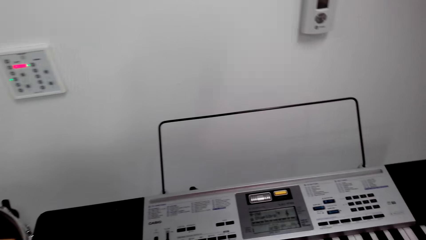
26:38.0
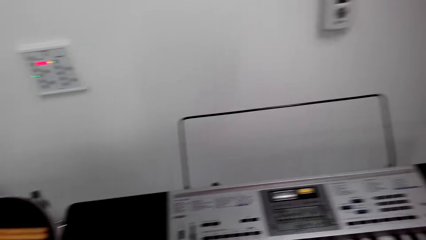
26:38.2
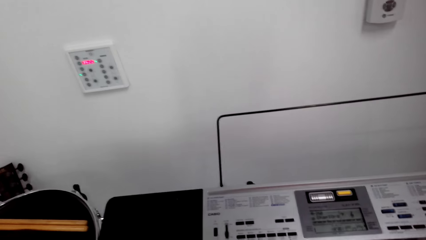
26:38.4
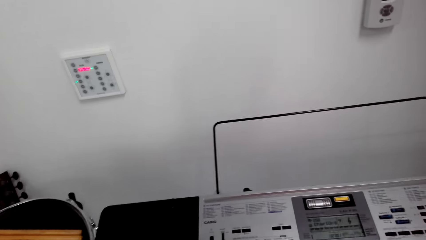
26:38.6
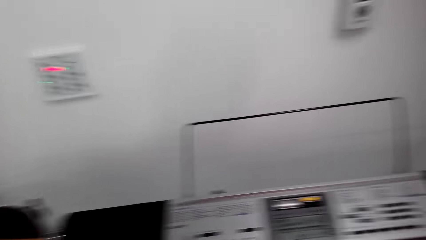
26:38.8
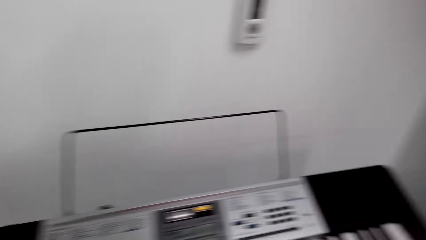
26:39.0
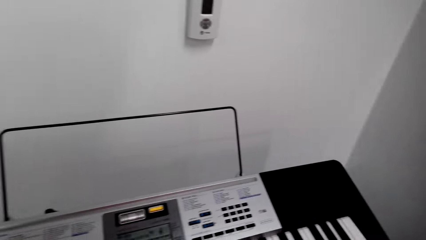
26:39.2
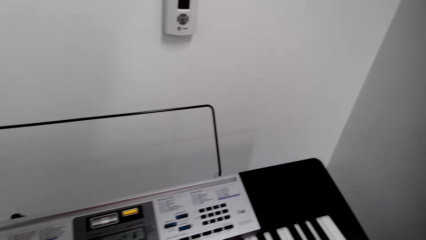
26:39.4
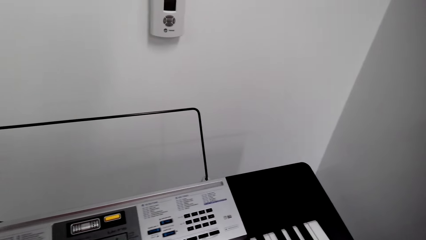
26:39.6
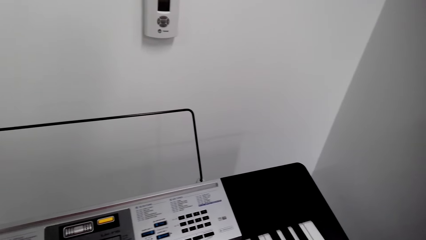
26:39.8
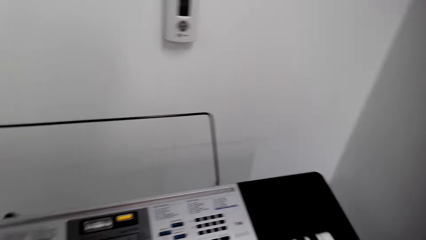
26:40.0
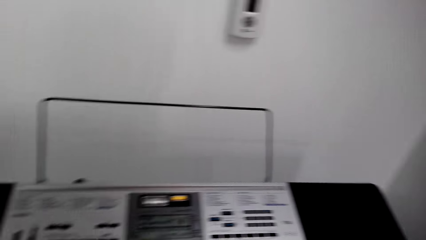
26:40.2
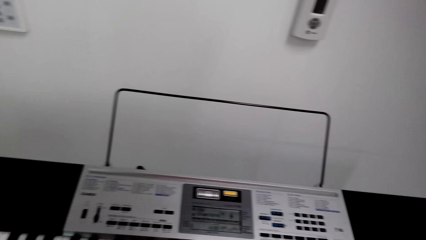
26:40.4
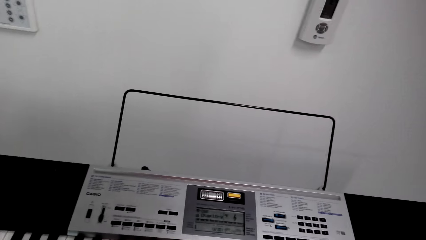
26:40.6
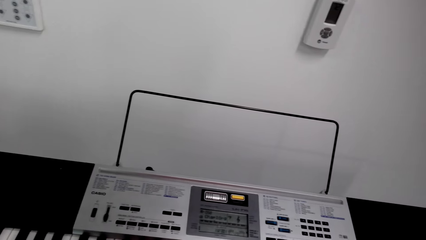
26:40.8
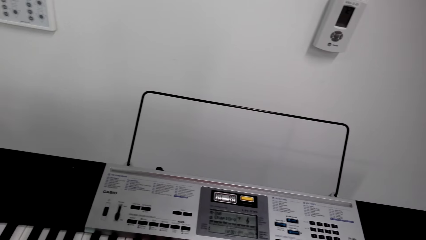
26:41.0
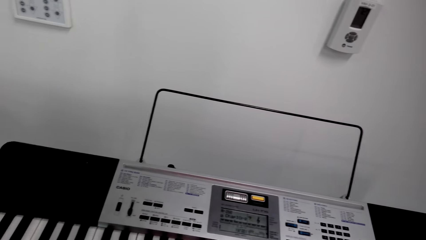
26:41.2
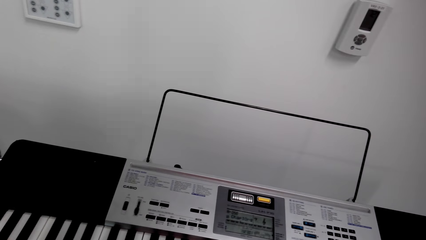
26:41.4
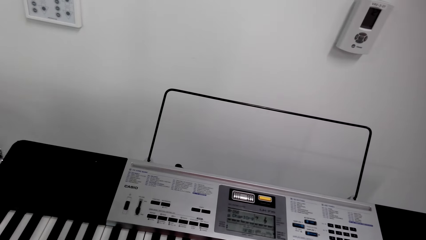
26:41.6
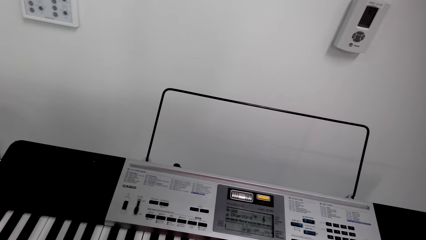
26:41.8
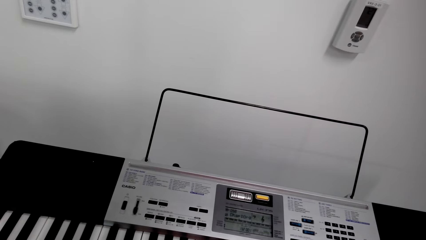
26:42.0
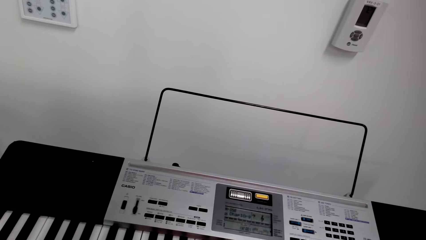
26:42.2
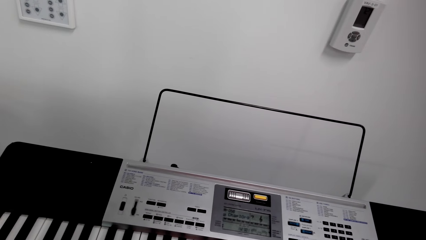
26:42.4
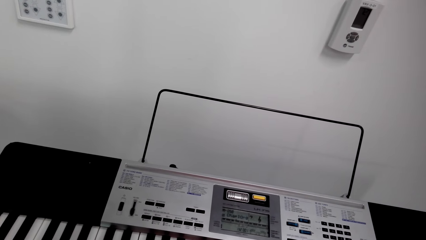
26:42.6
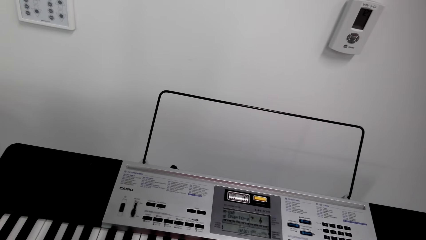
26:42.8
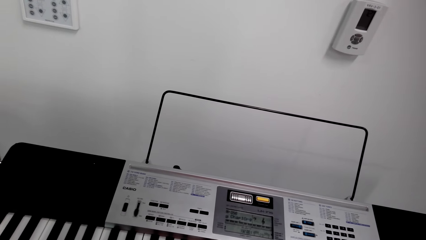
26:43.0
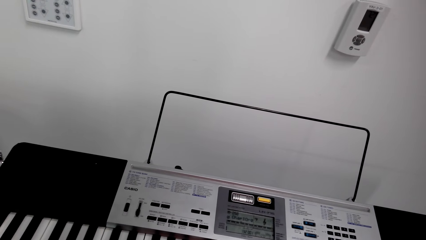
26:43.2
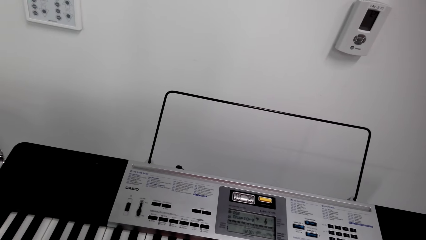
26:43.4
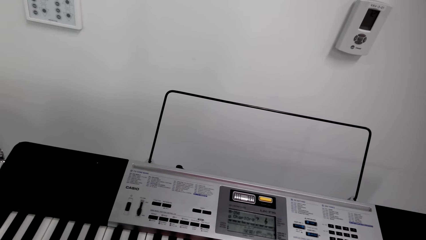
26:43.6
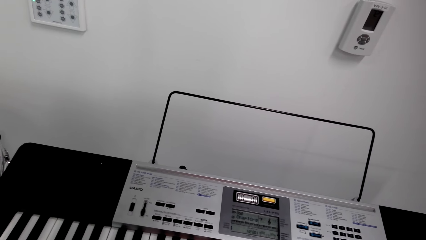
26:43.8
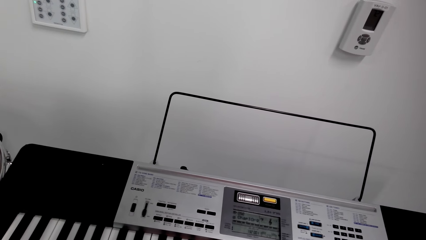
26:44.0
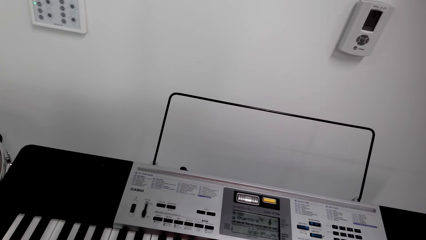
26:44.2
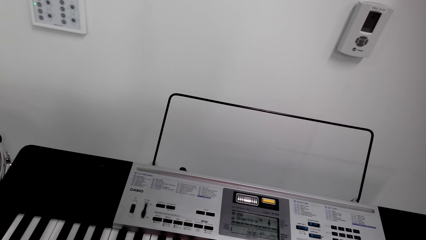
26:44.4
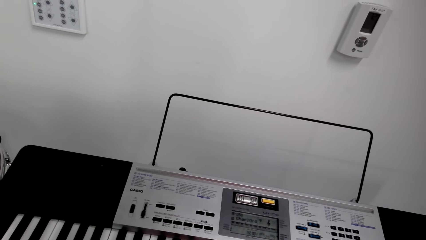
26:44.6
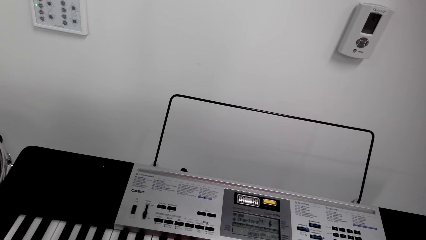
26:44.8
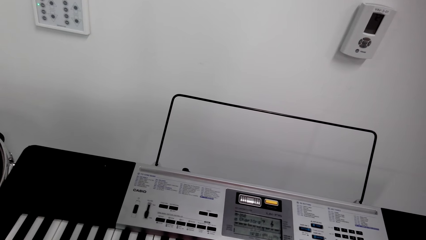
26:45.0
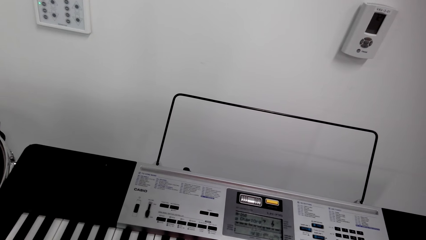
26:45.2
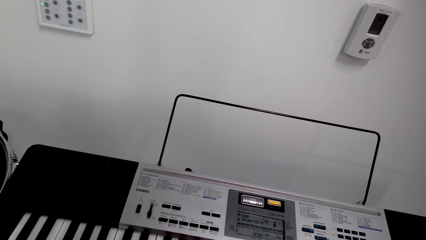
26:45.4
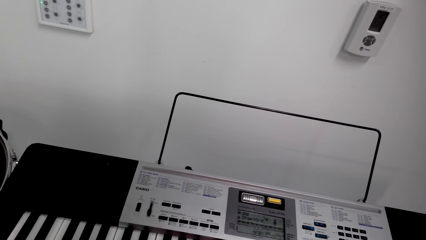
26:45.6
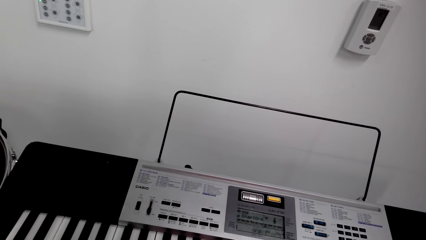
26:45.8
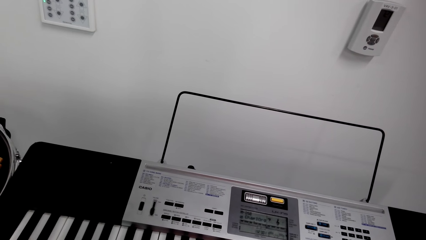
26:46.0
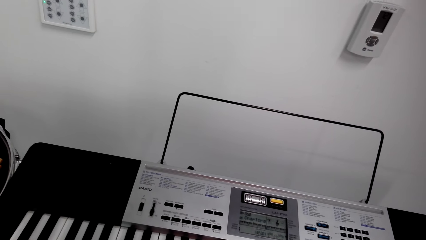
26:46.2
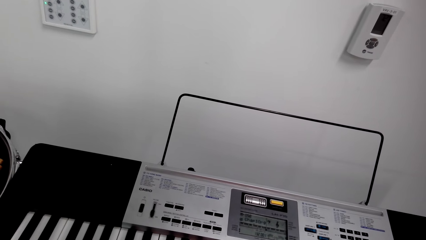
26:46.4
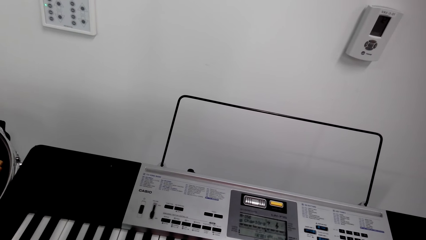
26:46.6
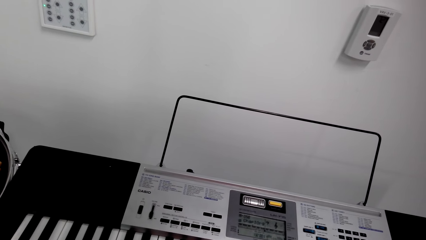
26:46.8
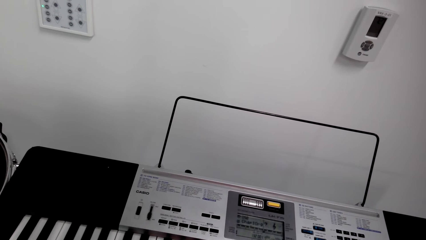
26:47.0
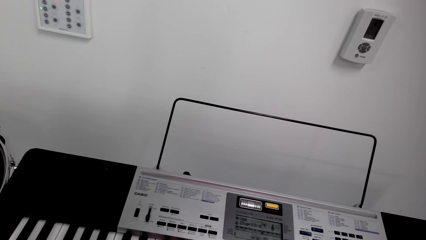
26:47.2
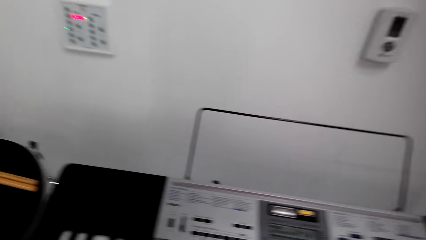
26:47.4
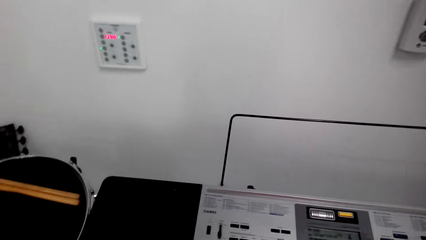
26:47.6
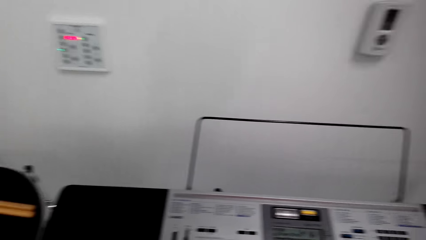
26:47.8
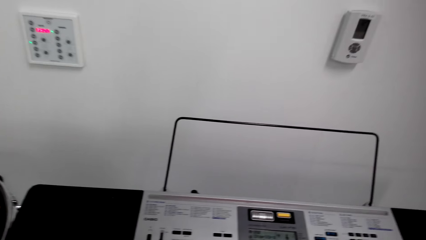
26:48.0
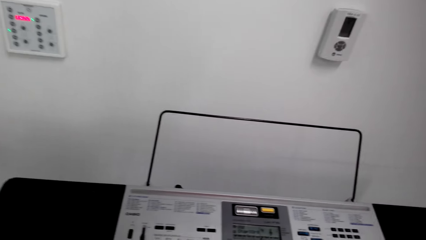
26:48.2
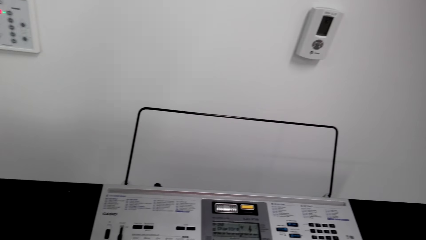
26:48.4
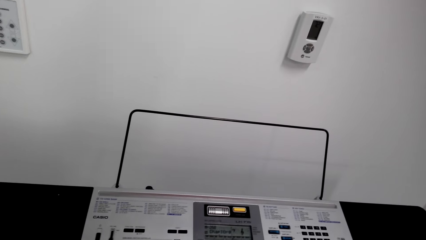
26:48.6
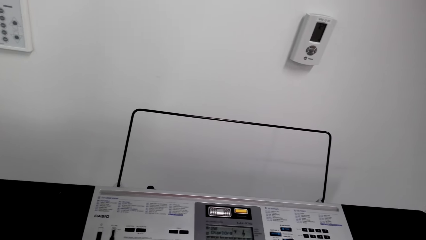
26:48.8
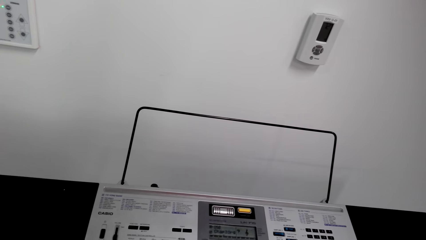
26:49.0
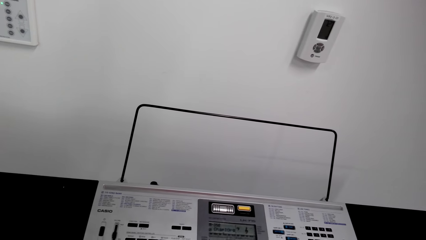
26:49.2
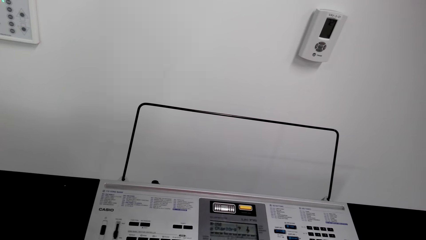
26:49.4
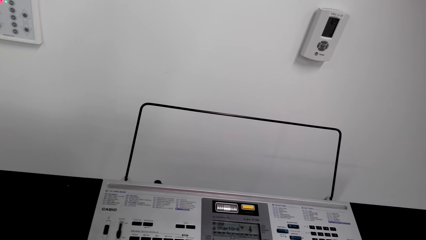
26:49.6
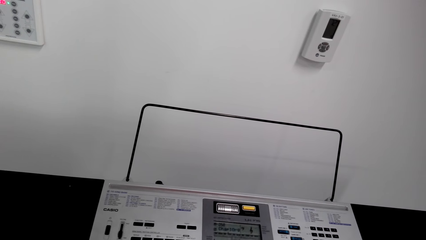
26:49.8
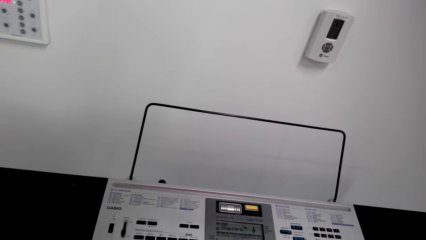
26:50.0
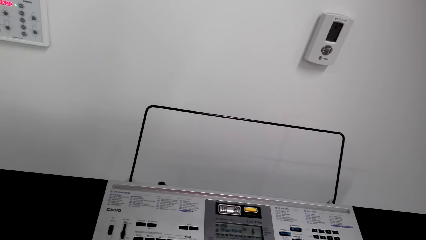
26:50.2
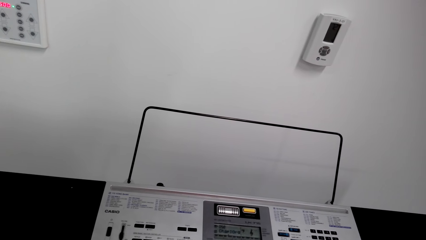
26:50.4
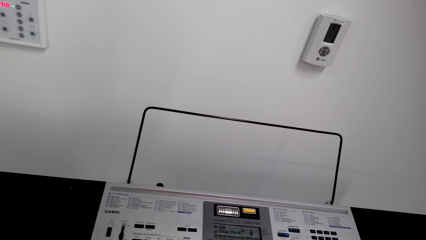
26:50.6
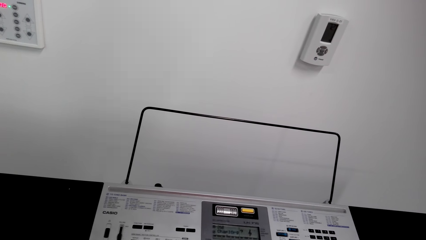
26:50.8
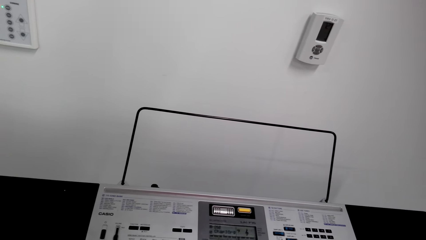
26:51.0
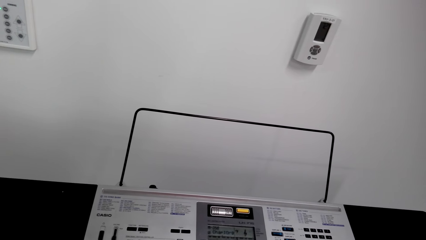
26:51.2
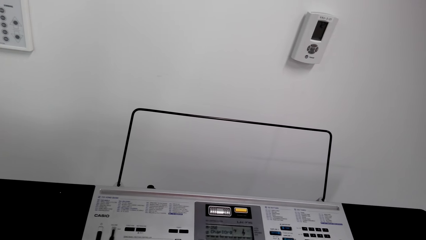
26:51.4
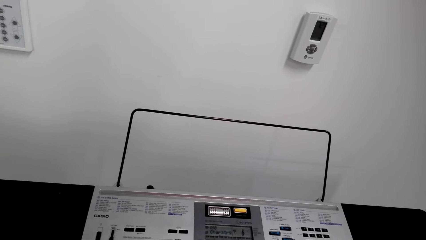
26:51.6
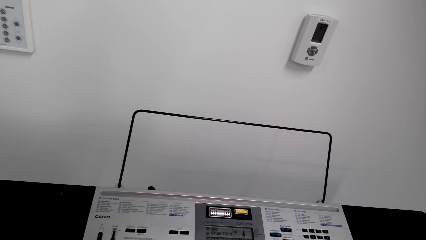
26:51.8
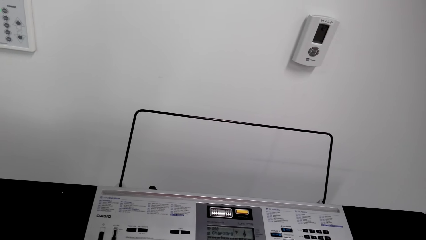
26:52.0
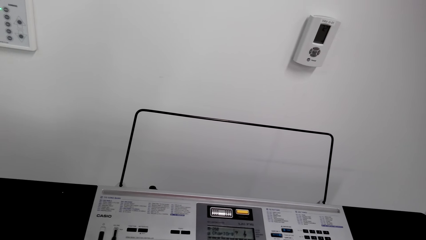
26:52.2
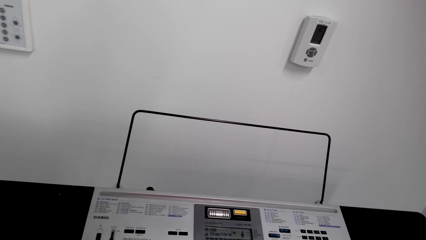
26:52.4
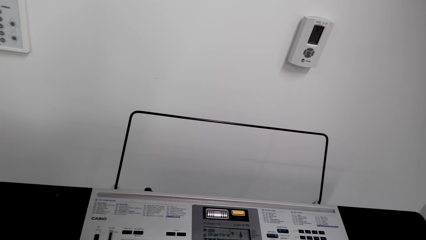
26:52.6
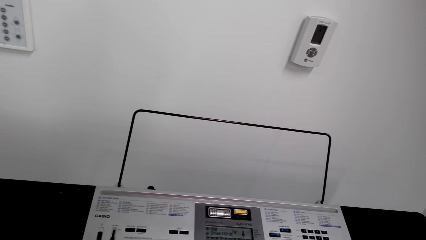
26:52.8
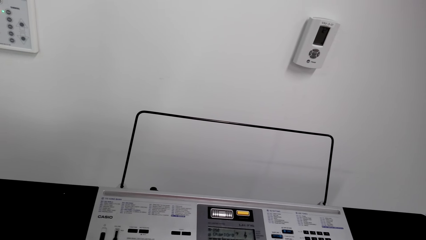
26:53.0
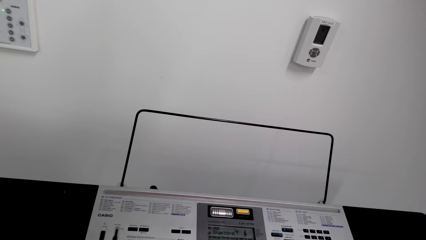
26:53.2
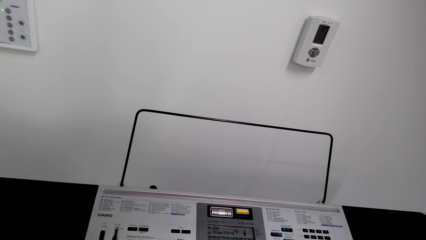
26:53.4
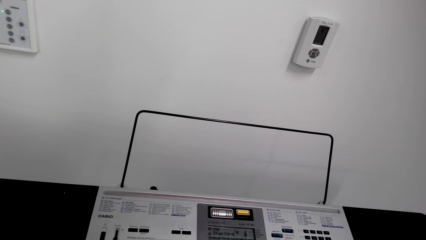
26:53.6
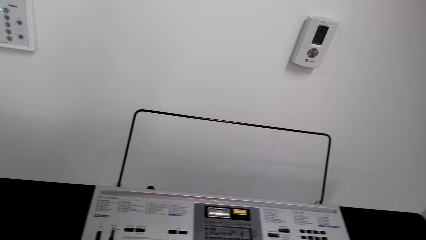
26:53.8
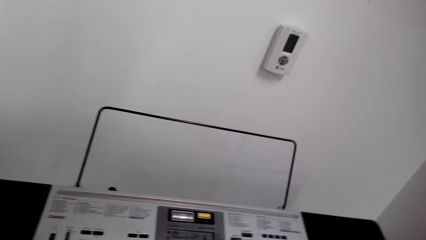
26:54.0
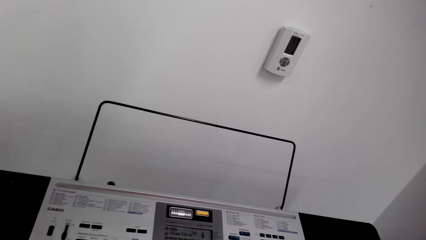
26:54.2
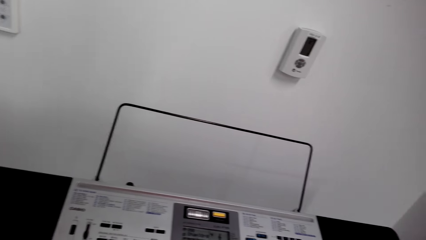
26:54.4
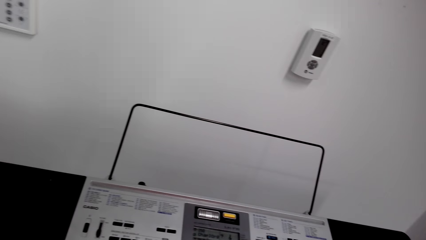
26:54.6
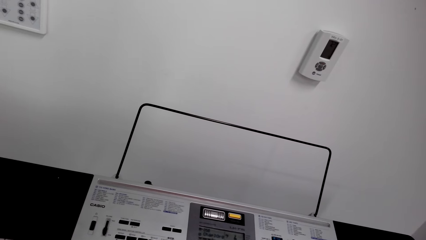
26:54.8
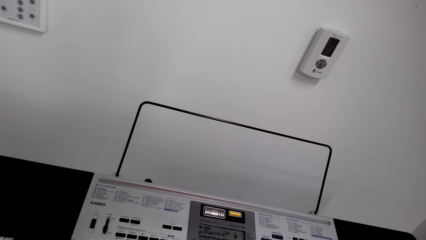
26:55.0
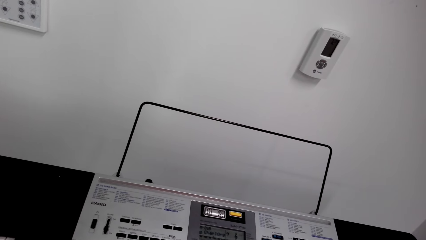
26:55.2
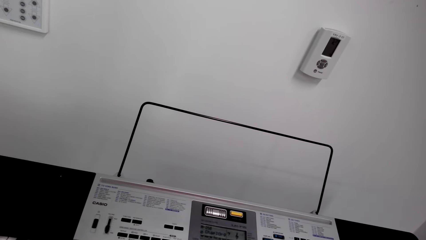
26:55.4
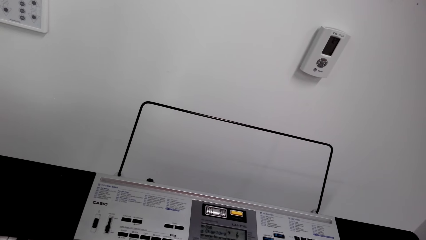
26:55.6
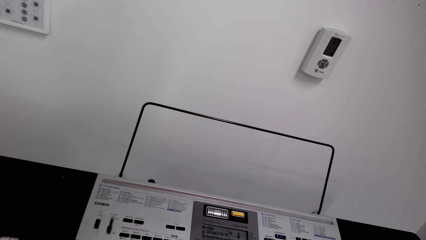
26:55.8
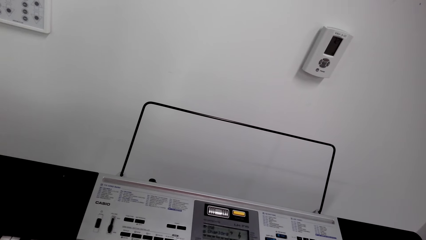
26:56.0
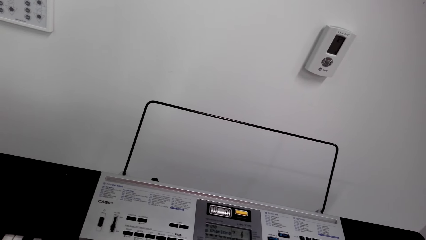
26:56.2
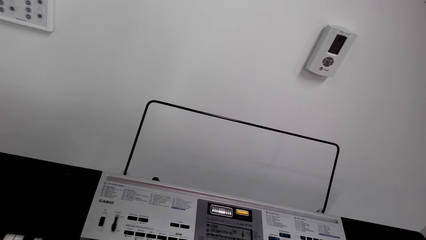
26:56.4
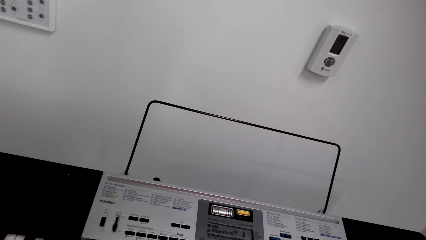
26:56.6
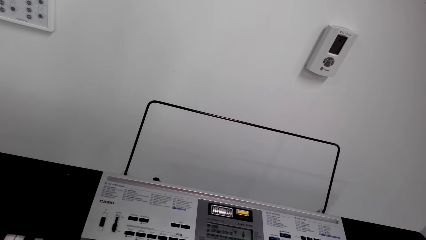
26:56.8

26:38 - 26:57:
The camera wearer looks around. They play piano.
